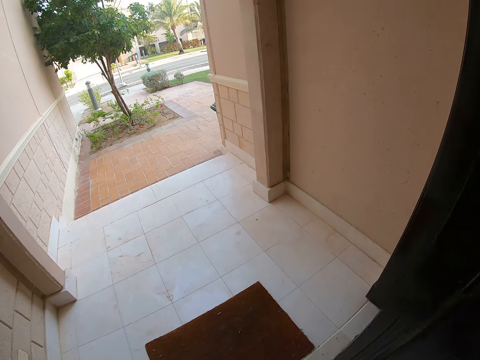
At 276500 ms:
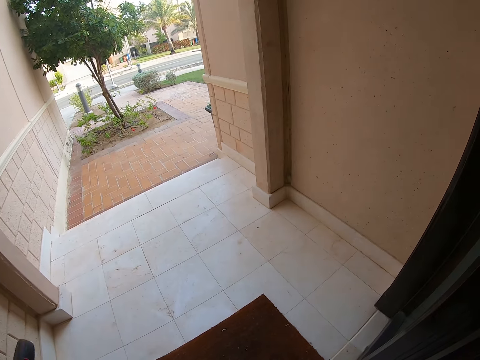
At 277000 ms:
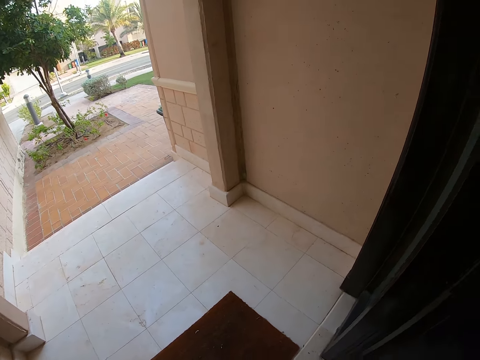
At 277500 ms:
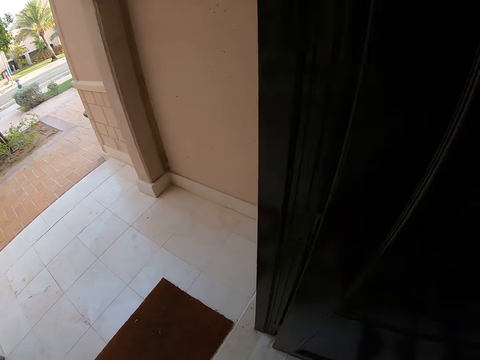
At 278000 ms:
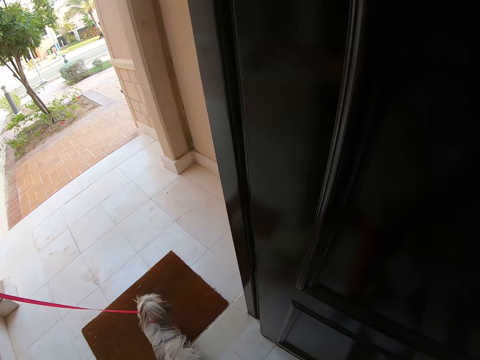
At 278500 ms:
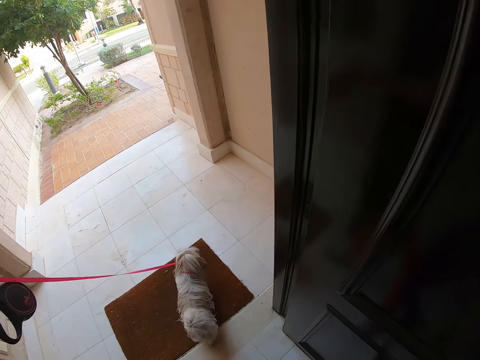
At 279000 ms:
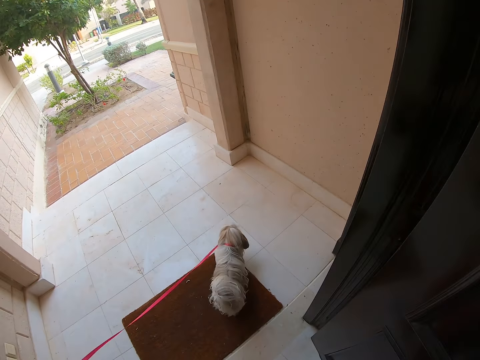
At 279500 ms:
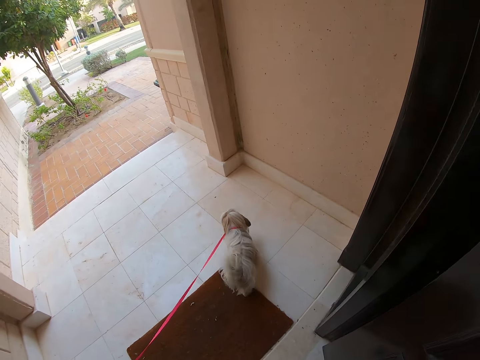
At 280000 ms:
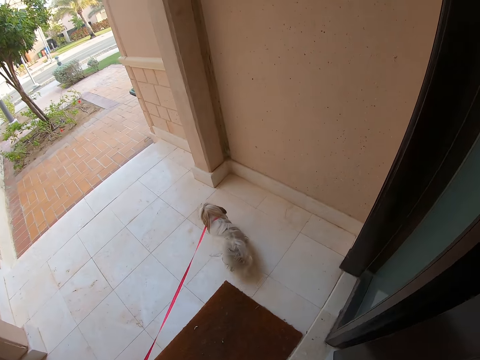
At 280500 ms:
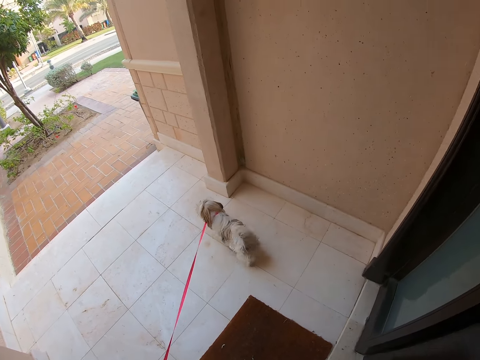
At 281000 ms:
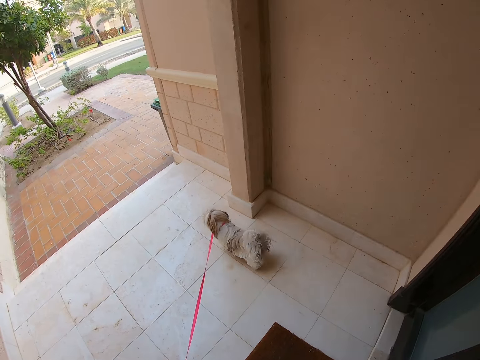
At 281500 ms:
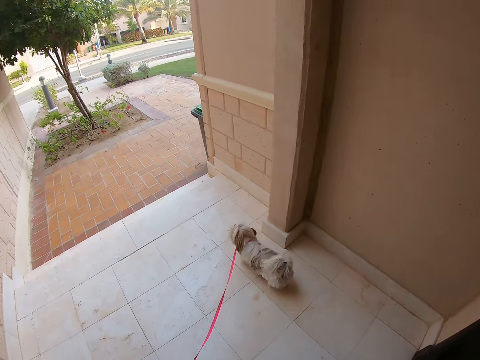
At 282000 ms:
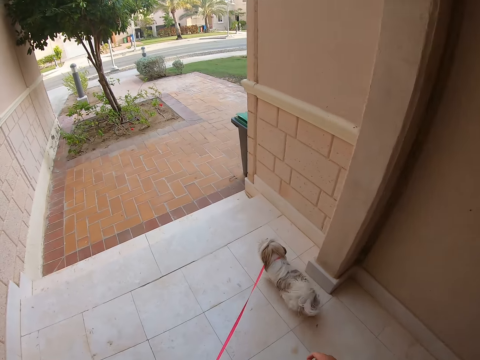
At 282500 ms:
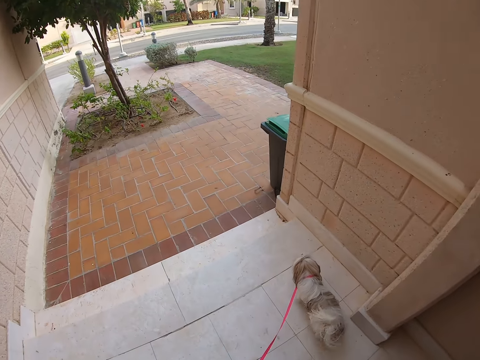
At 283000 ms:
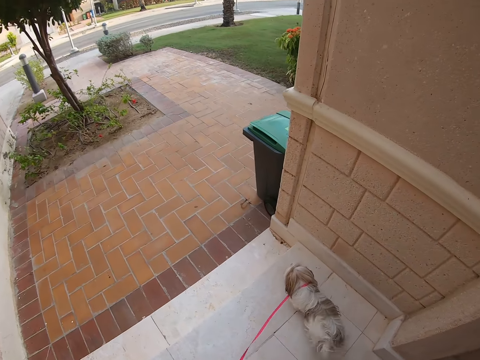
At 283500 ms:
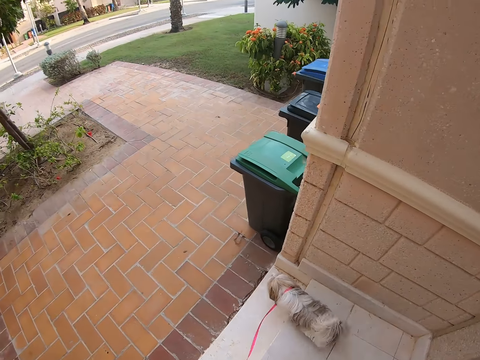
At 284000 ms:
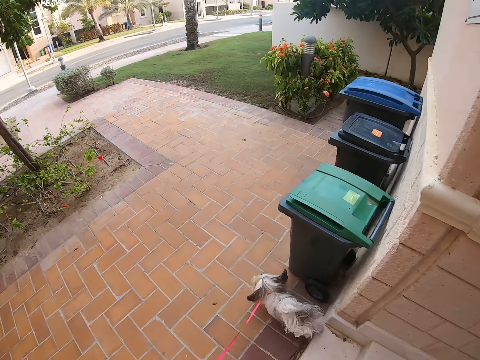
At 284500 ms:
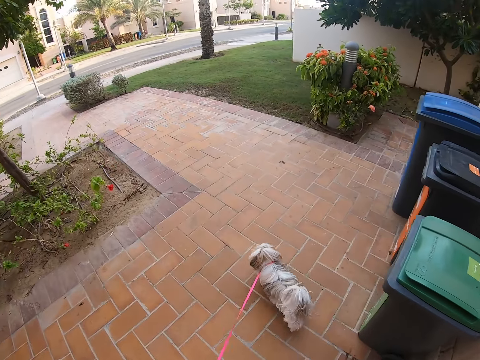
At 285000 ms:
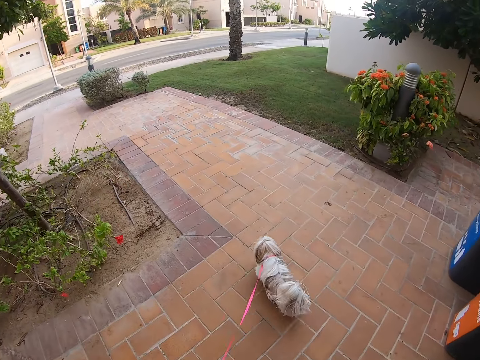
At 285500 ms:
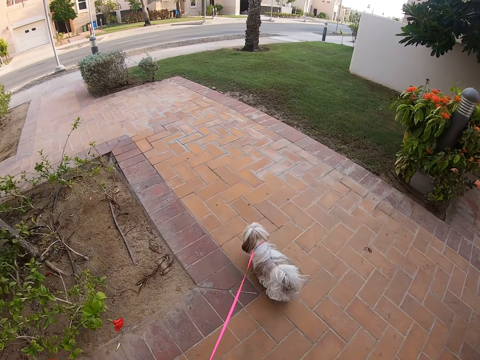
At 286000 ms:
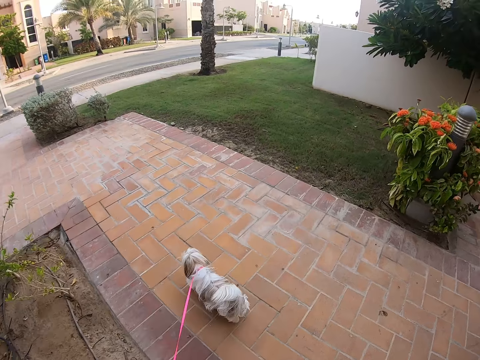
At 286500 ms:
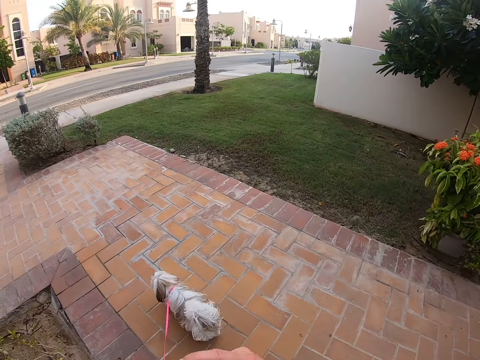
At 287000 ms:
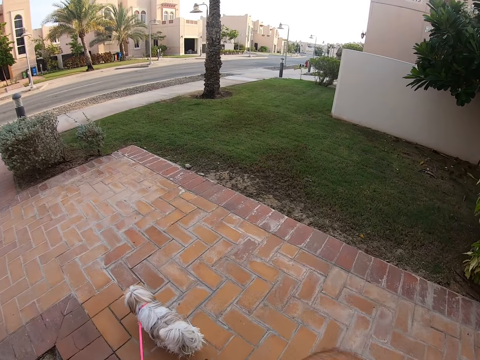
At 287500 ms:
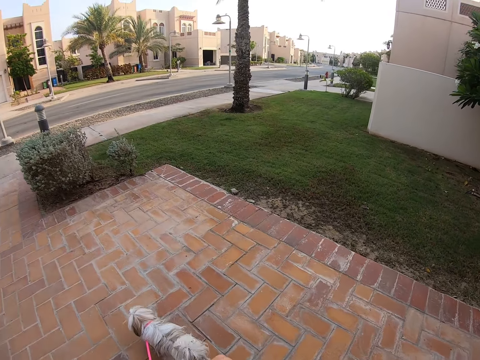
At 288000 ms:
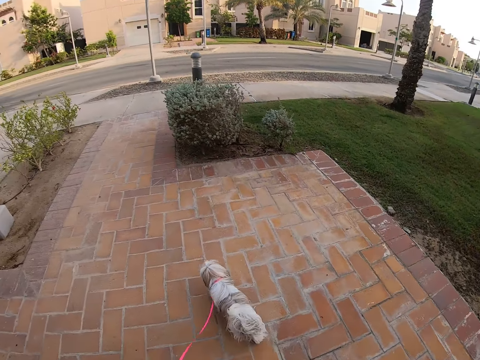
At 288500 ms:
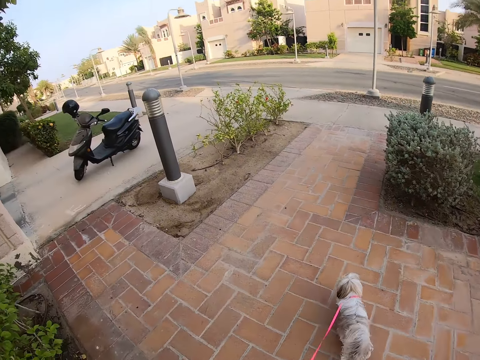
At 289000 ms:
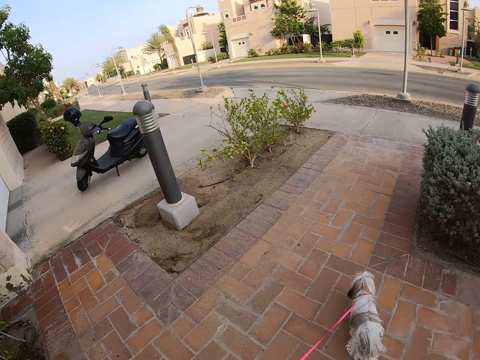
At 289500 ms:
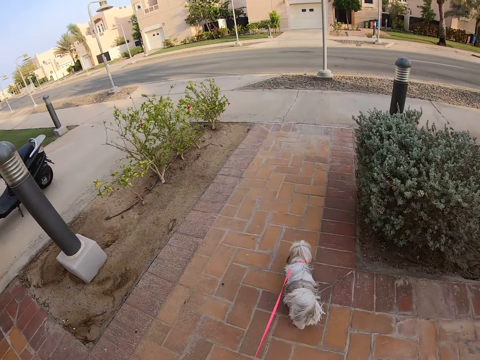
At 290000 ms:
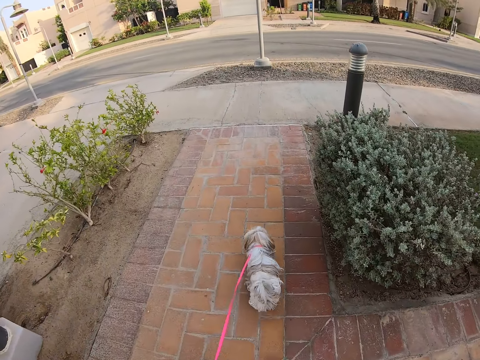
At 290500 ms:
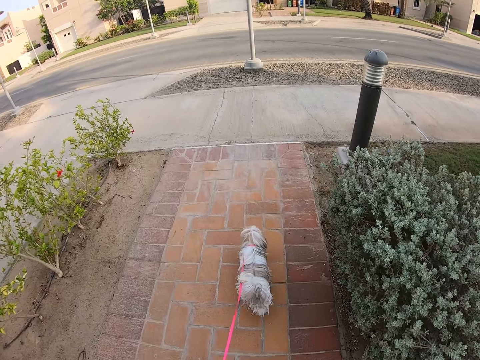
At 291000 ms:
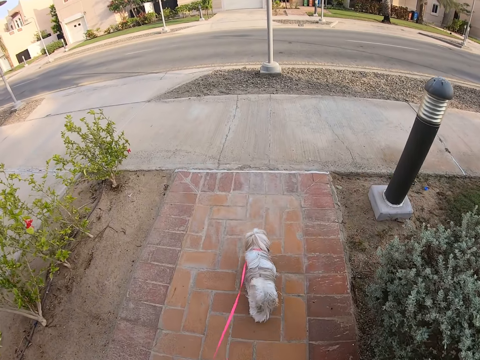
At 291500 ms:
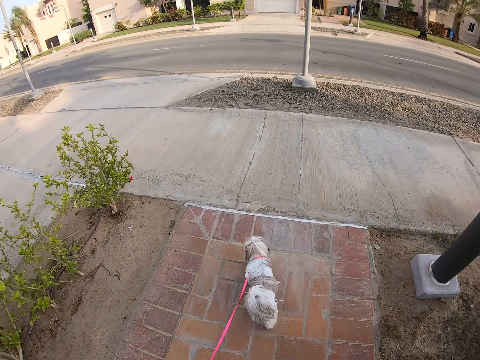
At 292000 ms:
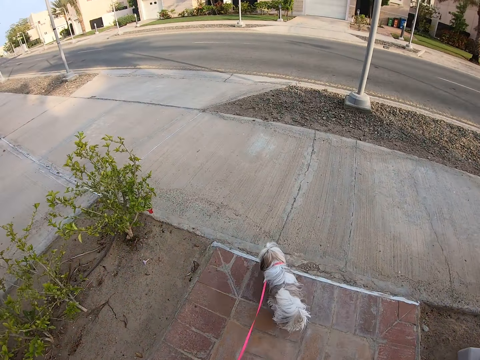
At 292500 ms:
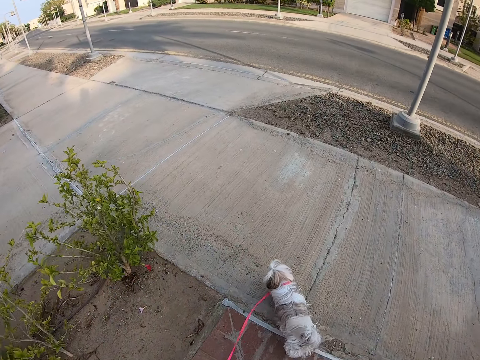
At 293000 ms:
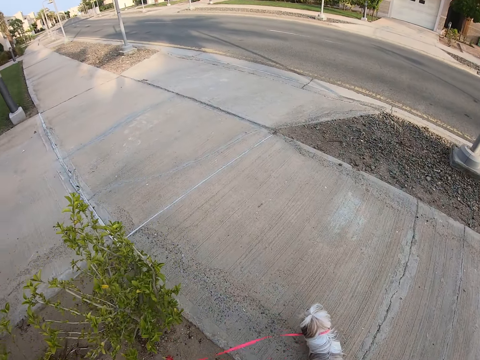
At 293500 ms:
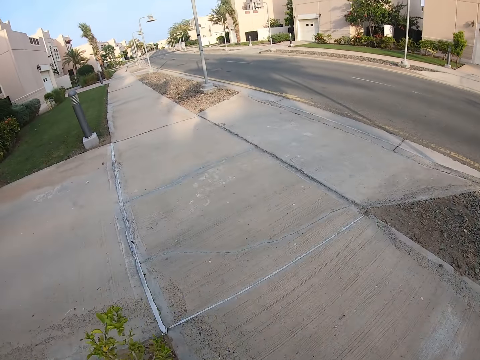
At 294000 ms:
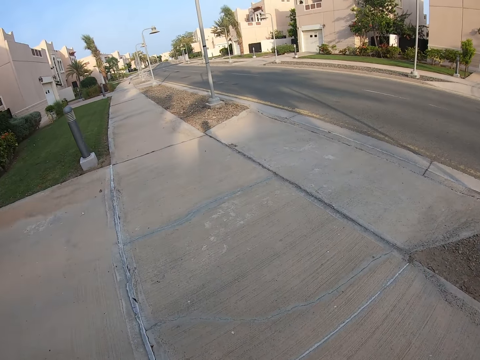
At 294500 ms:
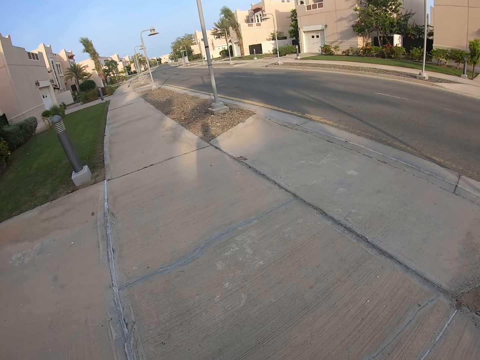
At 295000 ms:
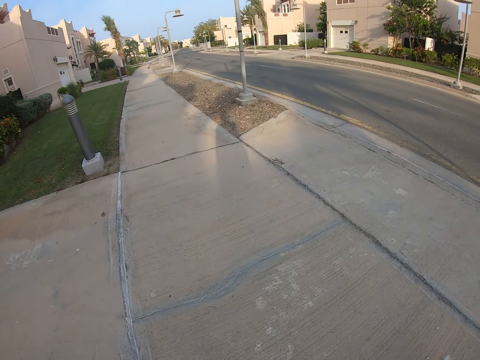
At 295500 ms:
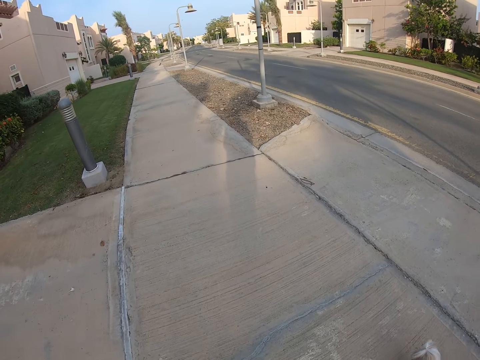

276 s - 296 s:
The camera wearer exits the house. He walks to the door. He holds the dog. He walks with the dog on the pavement. He swings his hands. He swings the right hand.

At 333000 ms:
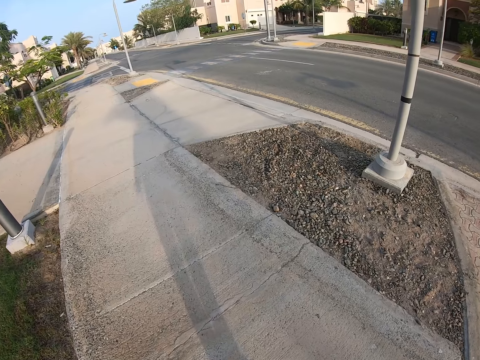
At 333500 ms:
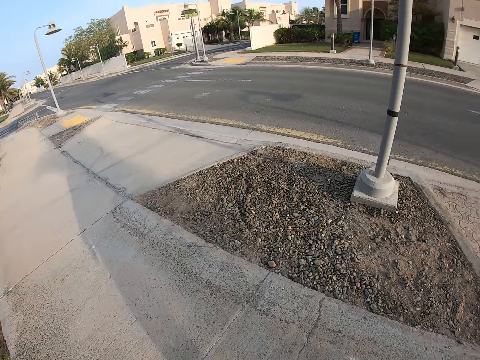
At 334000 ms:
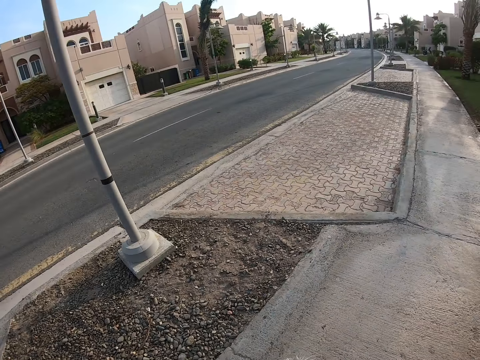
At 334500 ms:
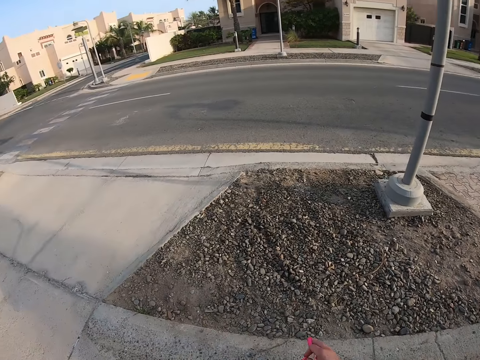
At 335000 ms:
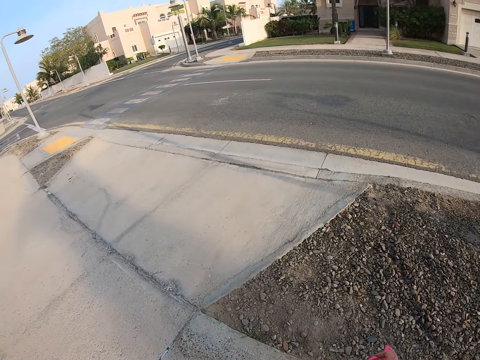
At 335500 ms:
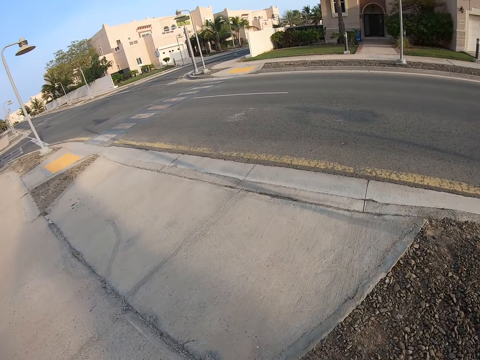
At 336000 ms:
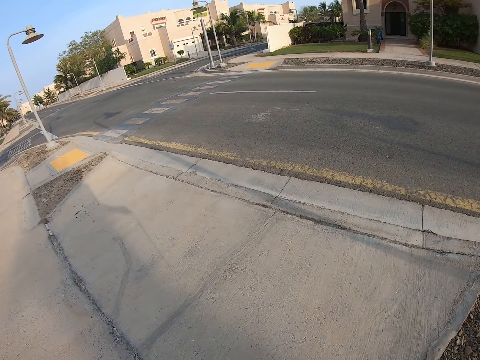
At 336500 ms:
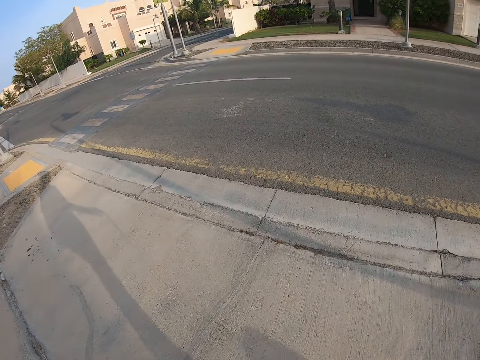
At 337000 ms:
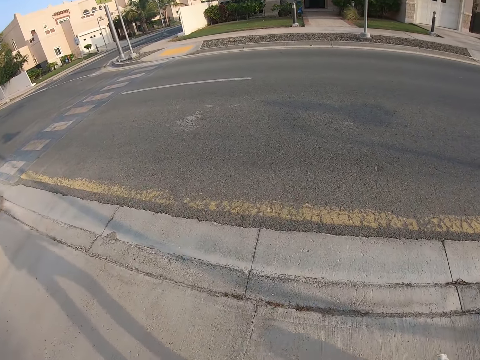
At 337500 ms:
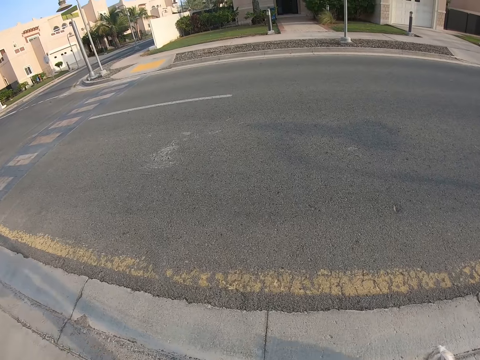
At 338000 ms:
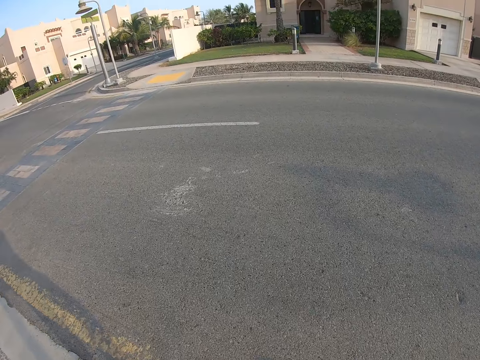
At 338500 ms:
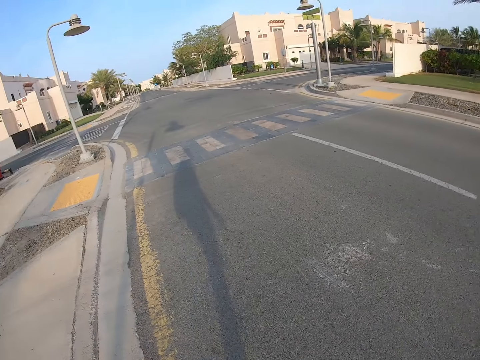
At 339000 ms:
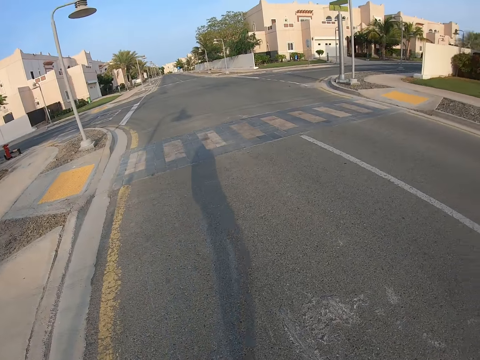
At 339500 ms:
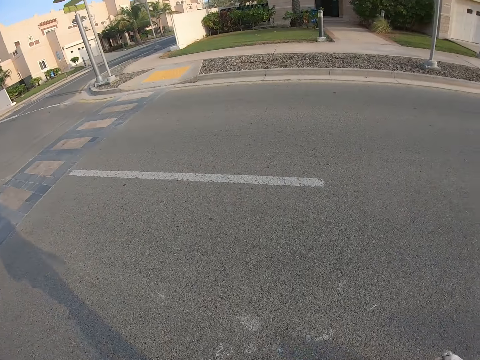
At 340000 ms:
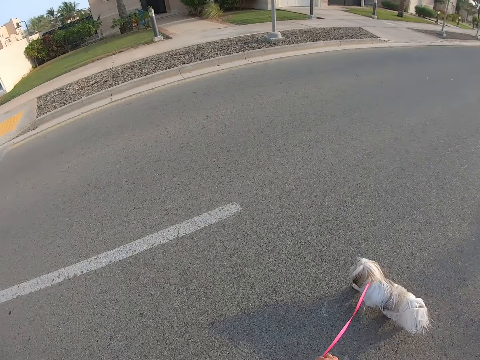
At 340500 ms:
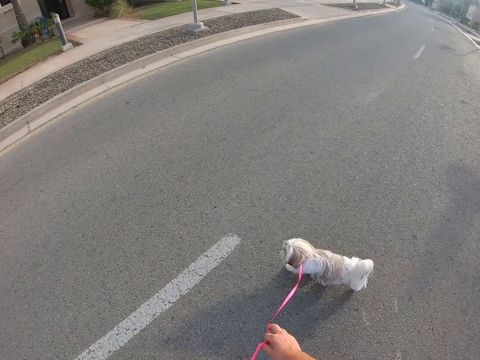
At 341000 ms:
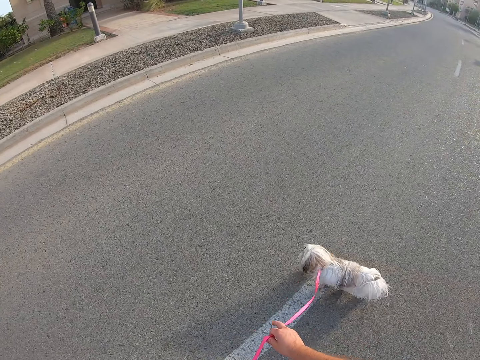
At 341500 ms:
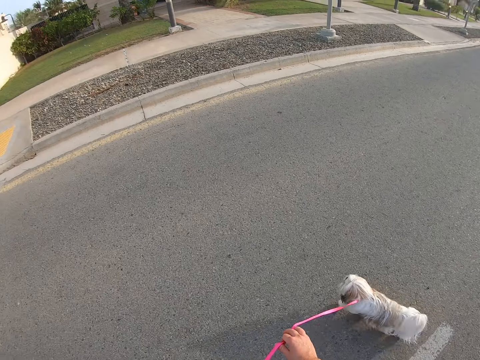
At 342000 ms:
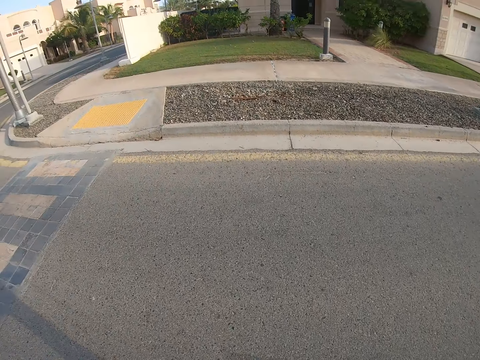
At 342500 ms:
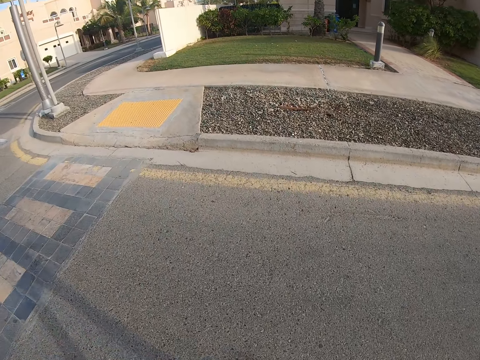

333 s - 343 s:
The camera wearer looks around. They walk with a dog. They hold the leash. They cross the road with the dog.
